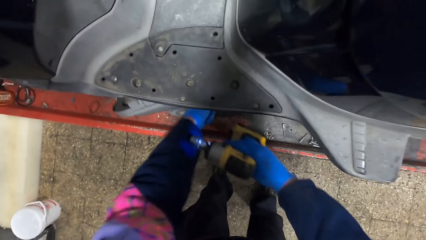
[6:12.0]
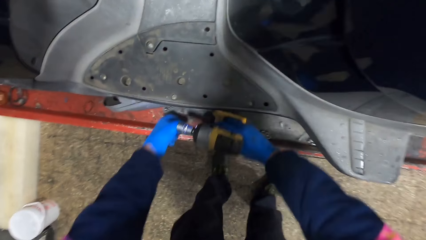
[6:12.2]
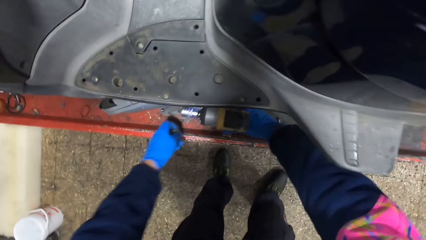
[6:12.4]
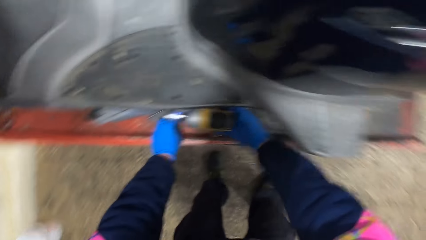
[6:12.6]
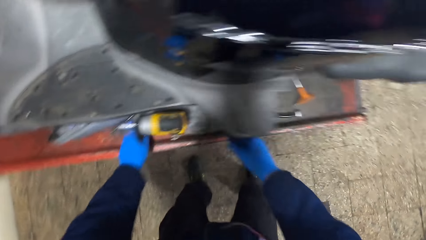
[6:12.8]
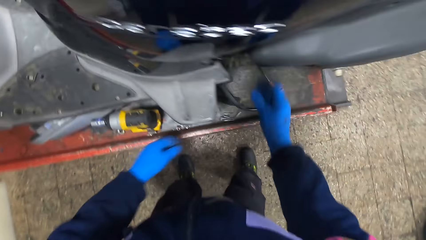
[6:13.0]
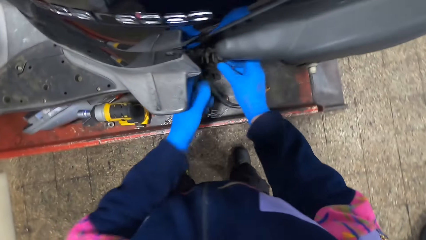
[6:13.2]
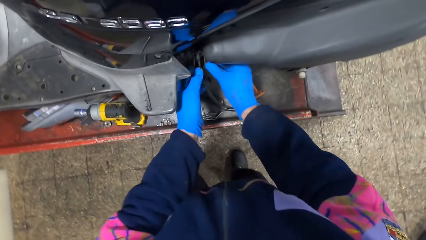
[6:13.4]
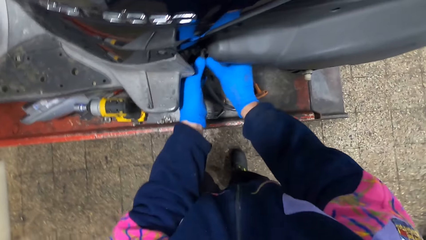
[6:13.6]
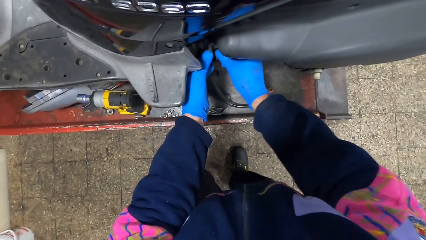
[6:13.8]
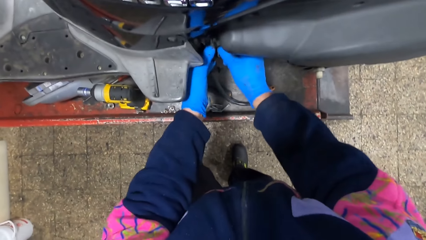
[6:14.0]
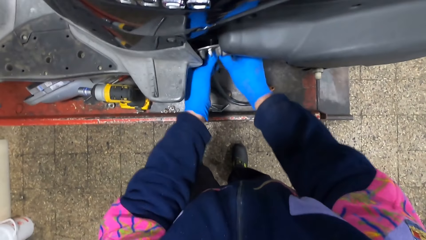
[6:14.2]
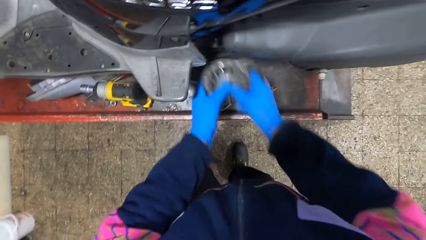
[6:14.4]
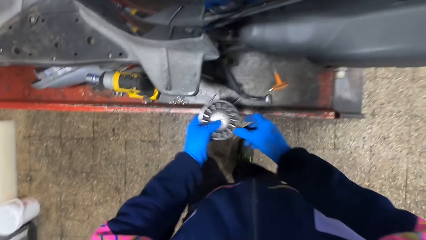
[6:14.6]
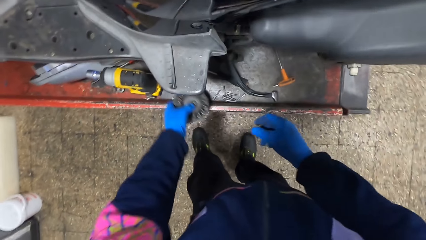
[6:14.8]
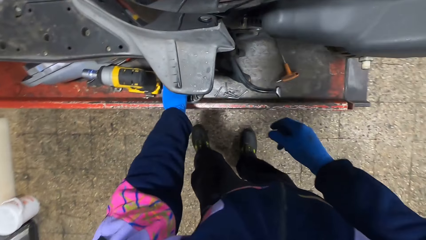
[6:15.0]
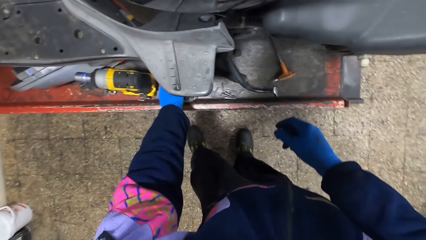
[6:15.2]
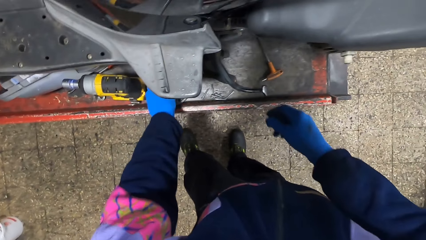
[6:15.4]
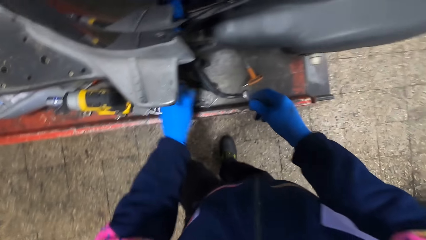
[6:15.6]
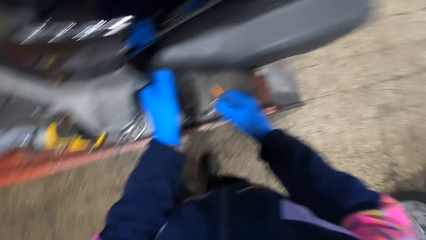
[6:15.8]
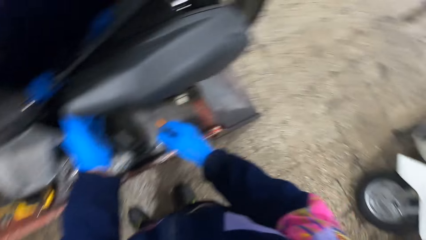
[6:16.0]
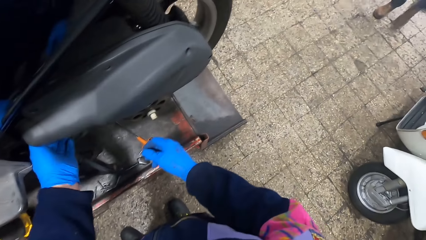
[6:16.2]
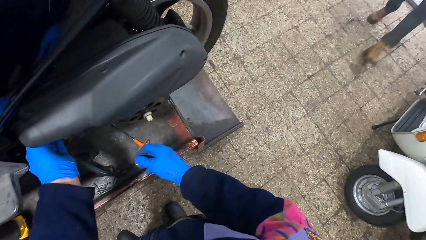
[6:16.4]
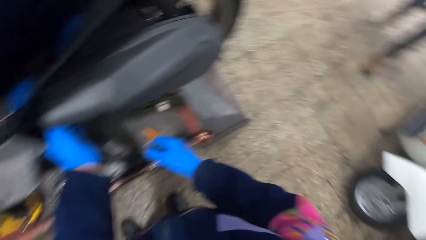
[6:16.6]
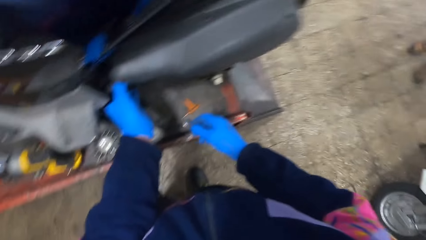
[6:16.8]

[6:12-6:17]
The camera wearer puts the bolt on the jack with his left hand. He puts the cordless torque wrench on the jack with his right hand. He removes a gear component, the variator, from the engine with his hands. He puts the gear component on the jack with his left hand. A person walks towards the camera wearer. The camera wearer puts his left hand in the engine of the motorcycle.
